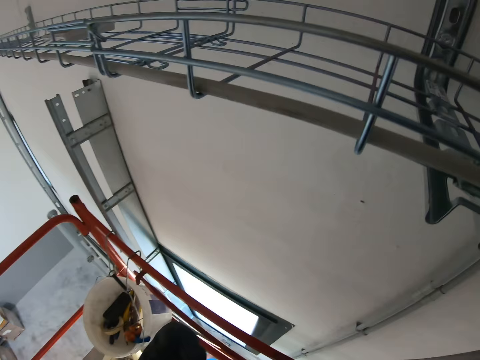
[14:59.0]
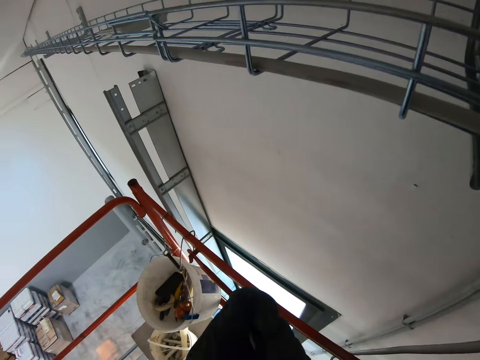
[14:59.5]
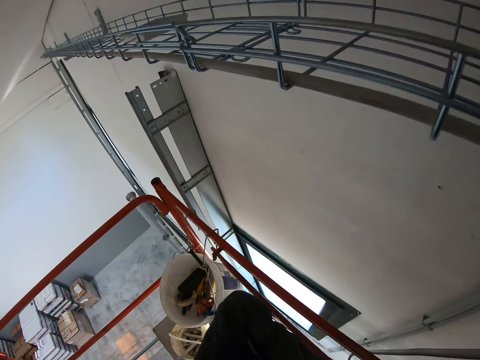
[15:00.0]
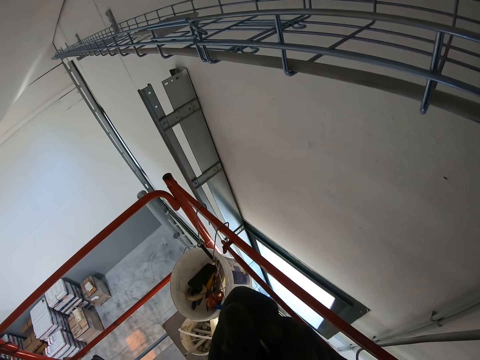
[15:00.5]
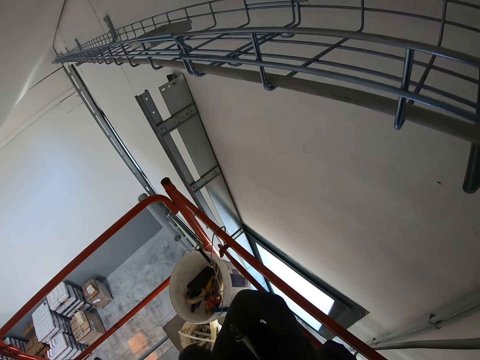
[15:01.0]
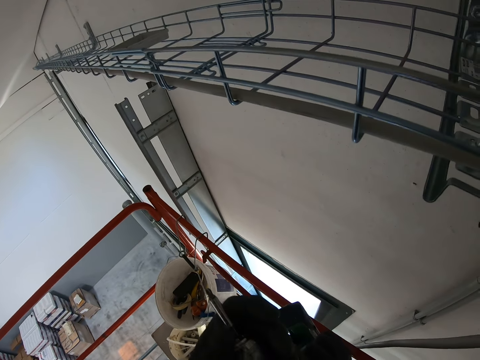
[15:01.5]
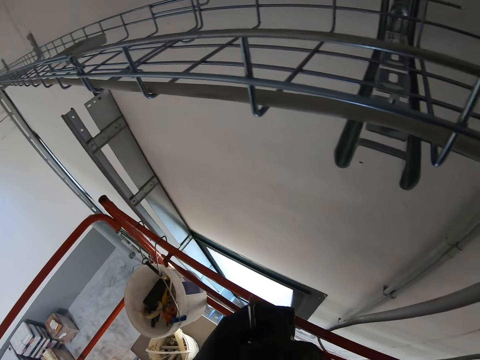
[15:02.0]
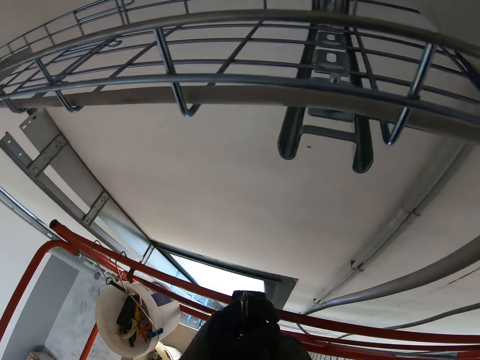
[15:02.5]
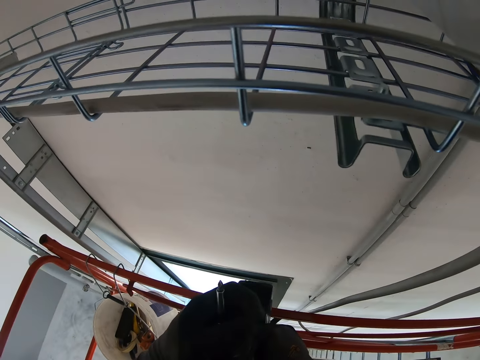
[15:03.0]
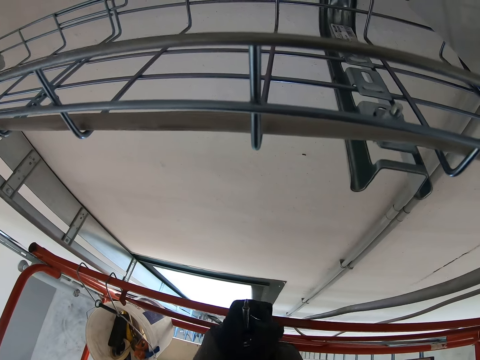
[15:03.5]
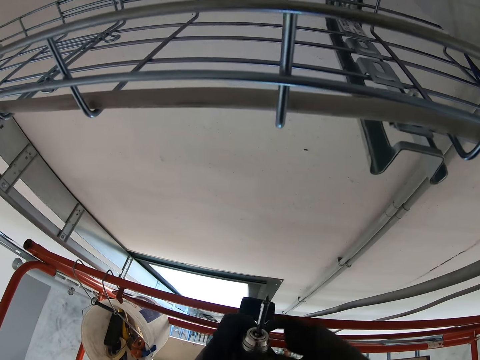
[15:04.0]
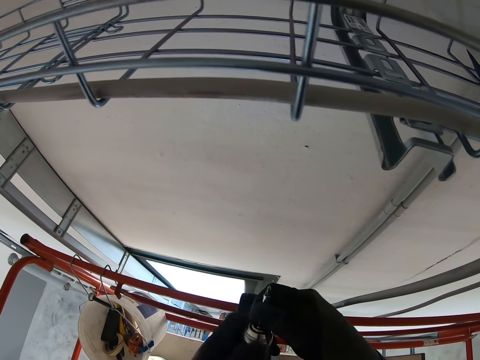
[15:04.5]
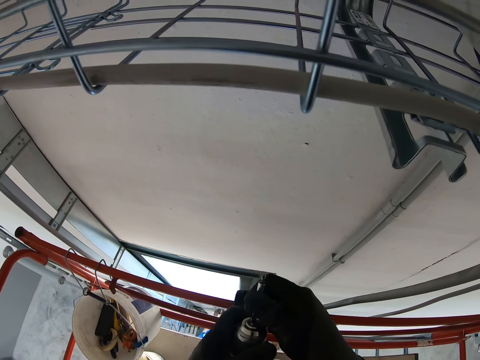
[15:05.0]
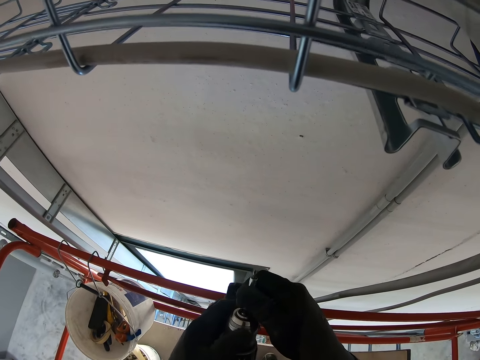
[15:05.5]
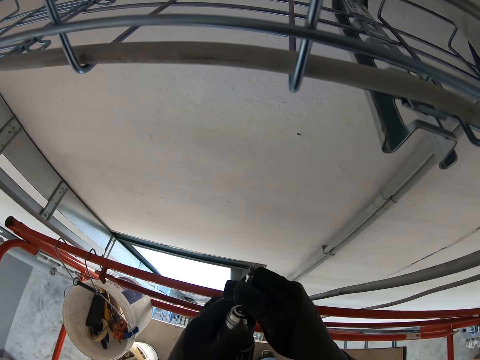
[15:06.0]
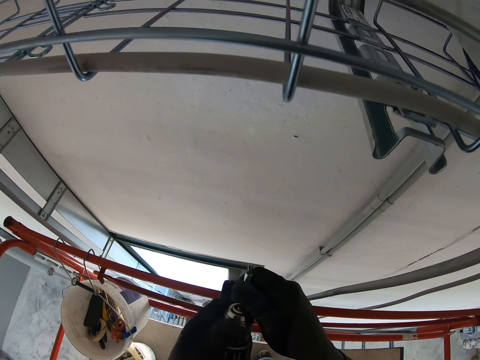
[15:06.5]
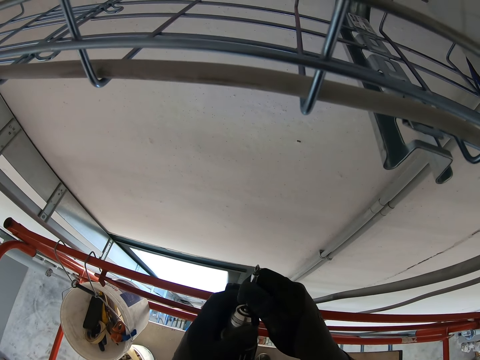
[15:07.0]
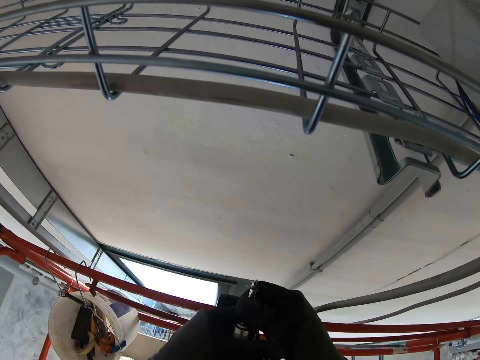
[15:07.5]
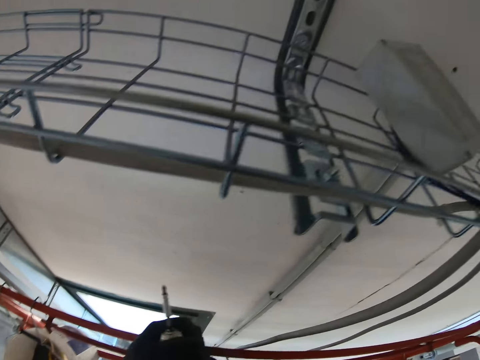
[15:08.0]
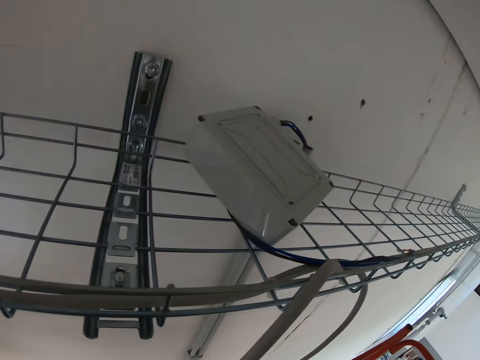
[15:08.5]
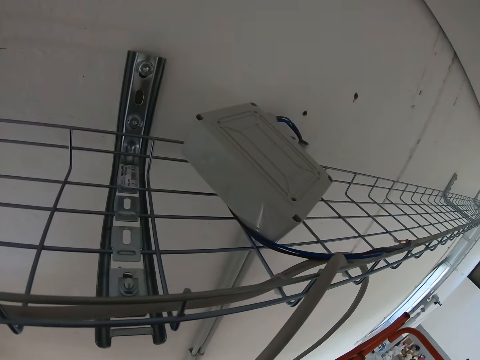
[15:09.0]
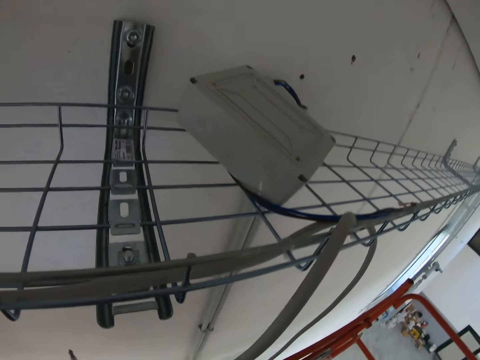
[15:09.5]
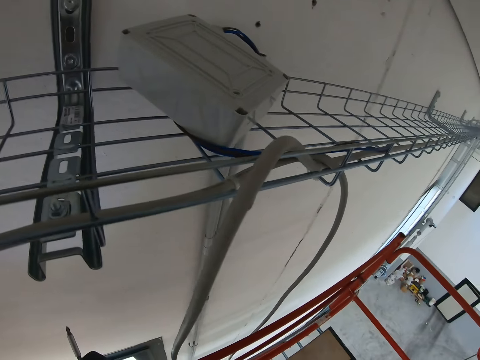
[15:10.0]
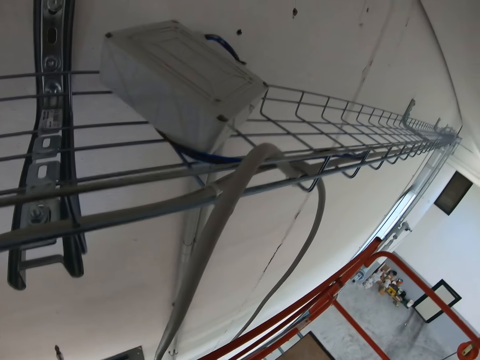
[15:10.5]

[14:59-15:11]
The camera wearer fixes the nail gun. They fix a power drill. They stare at the fuse box.

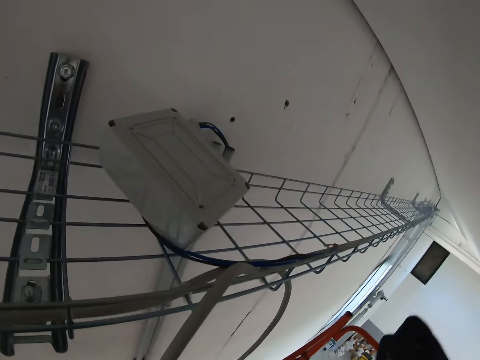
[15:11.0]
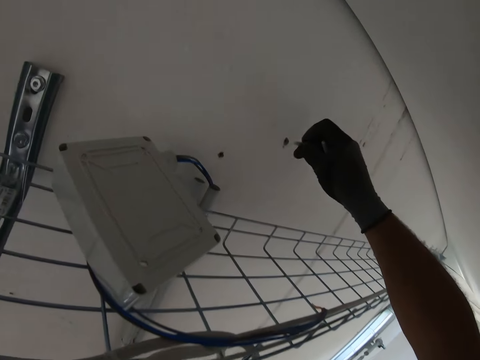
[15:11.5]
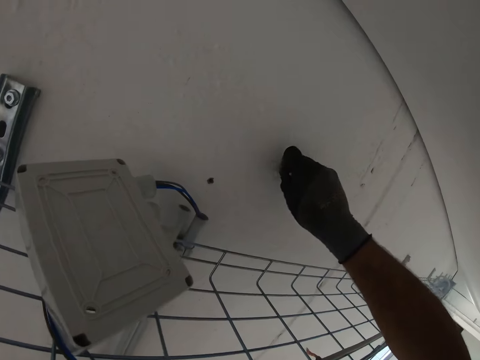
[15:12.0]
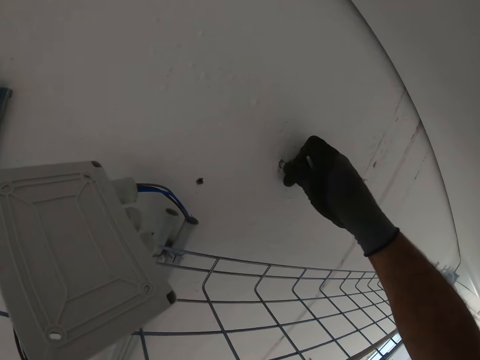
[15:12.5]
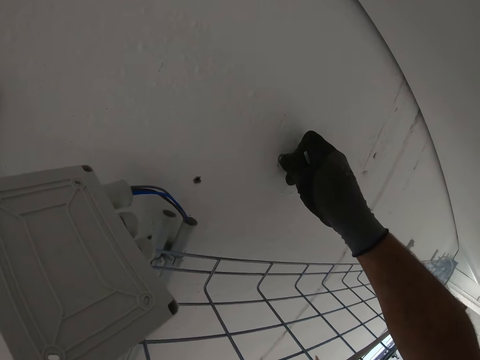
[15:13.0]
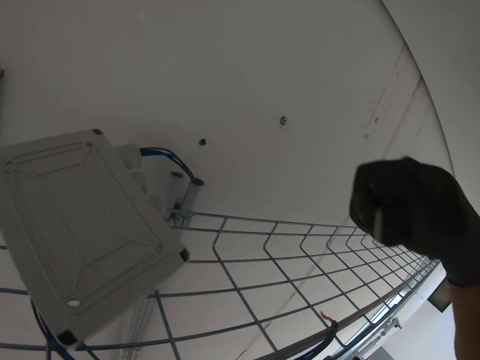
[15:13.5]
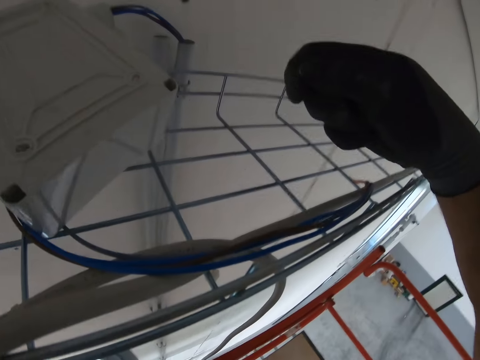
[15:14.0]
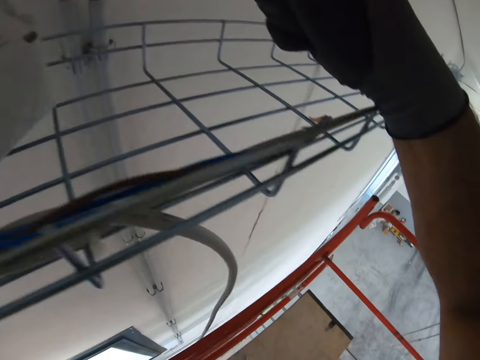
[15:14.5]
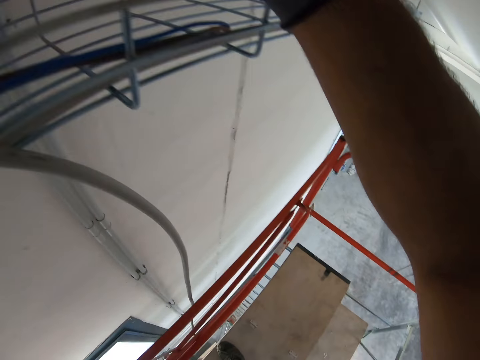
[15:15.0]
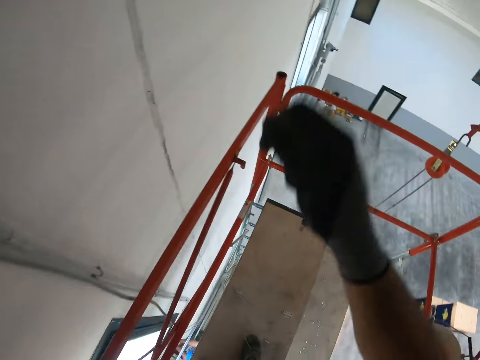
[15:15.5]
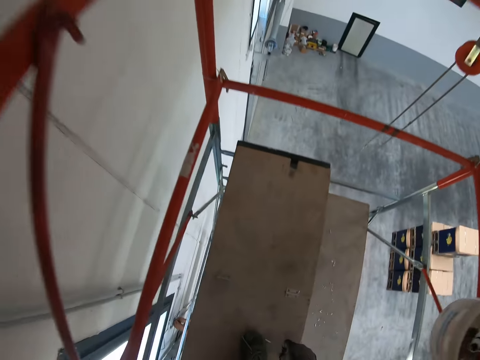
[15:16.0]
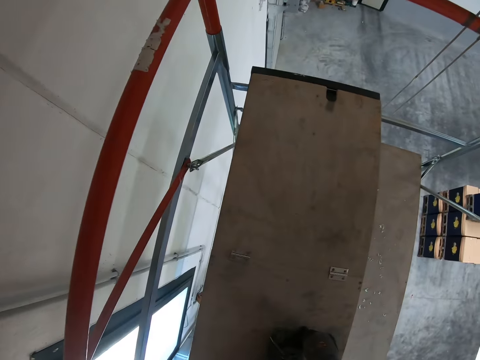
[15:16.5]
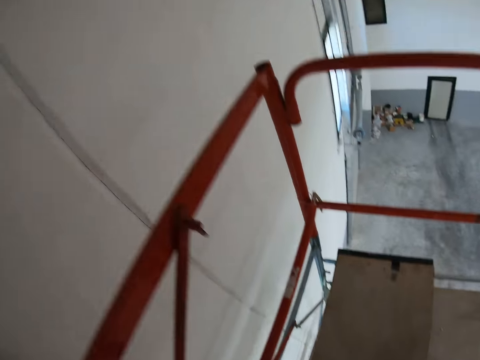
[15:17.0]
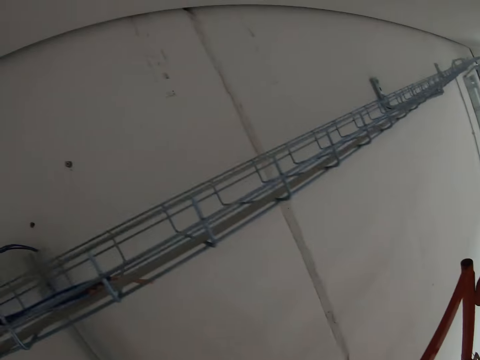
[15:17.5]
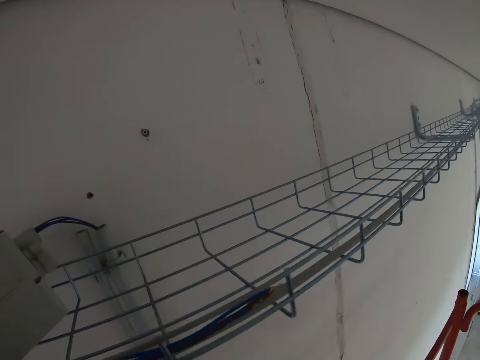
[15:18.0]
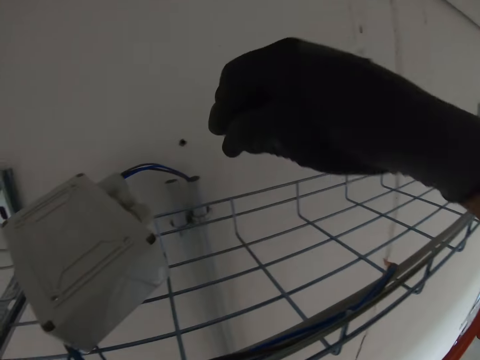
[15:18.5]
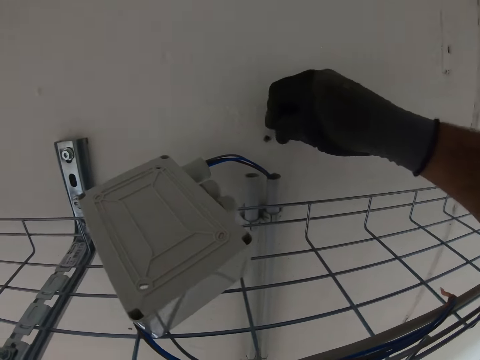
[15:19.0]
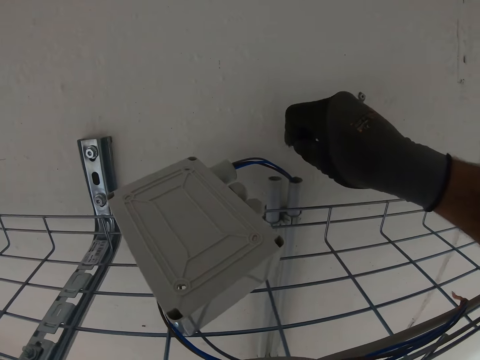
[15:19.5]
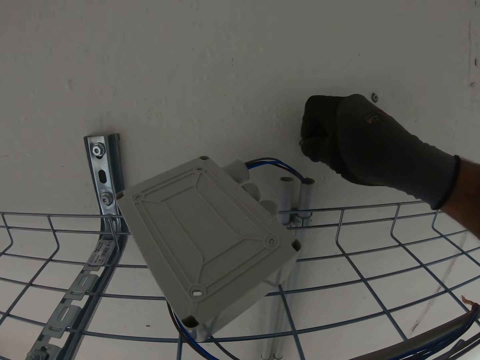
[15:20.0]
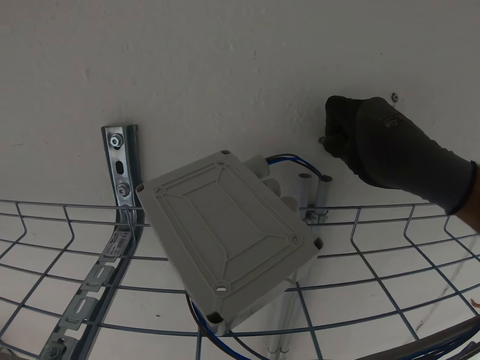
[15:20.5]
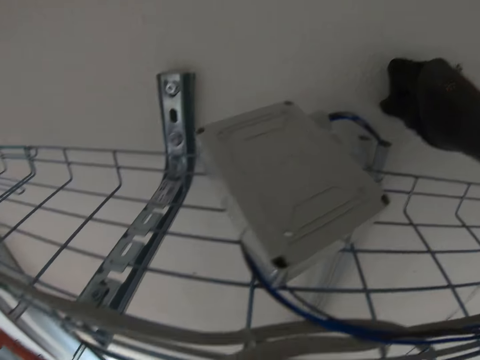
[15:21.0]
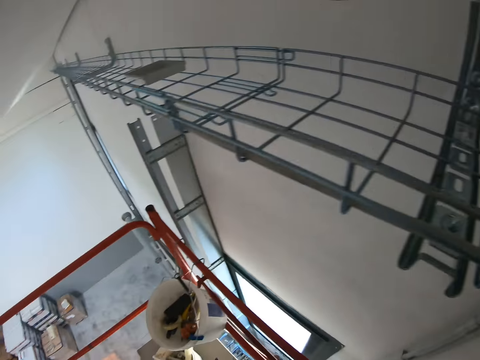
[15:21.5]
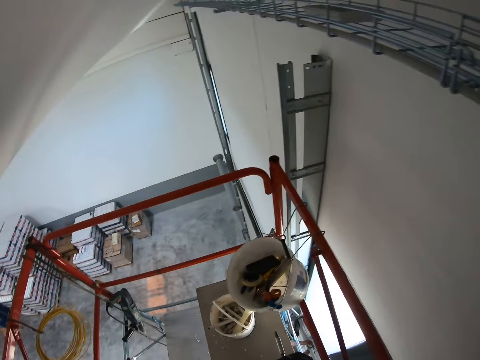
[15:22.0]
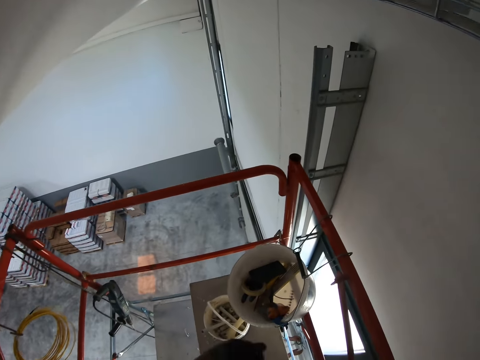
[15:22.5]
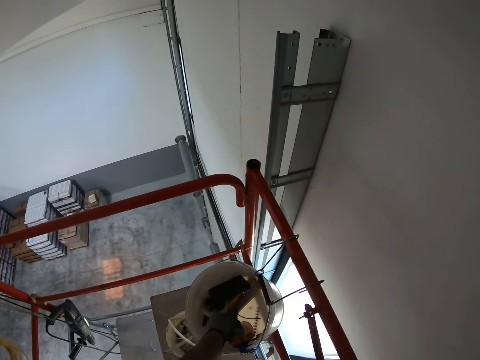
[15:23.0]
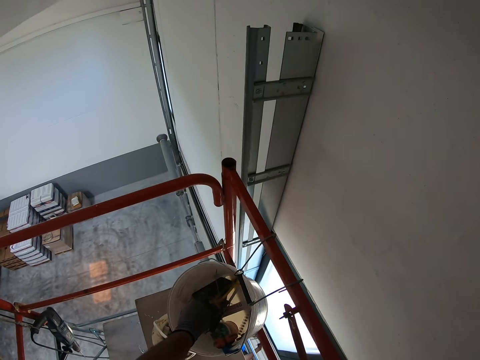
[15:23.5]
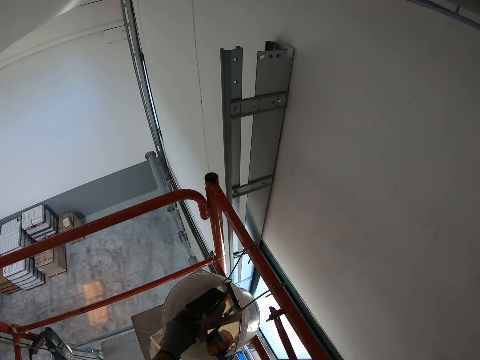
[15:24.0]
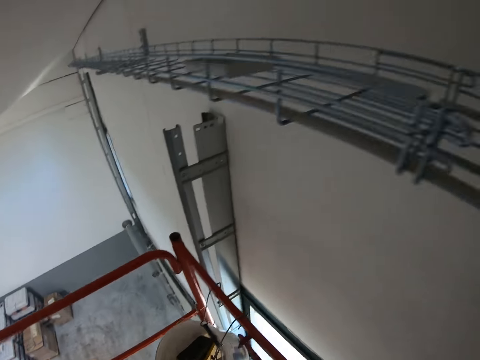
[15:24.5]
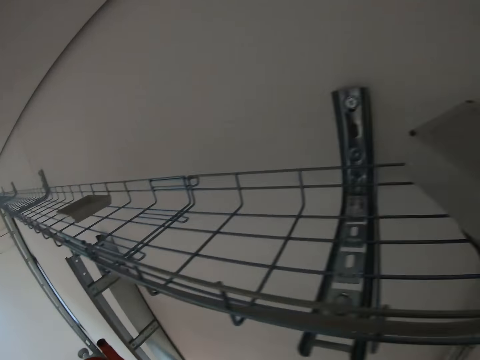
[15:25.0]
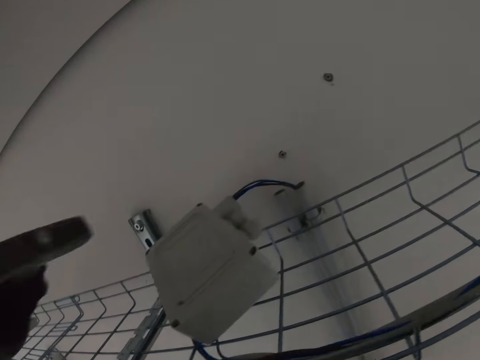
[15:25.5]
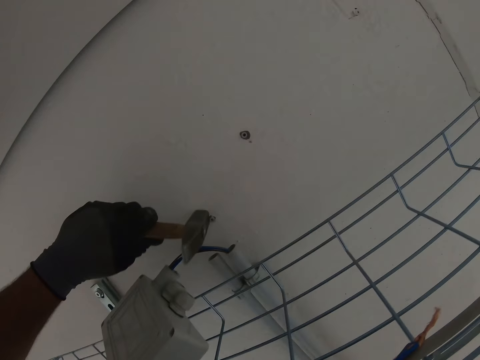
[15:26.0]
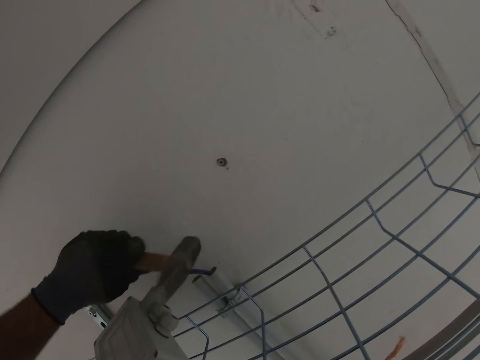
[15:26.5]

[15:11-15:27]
The camera wearer places the screw on the hole in the wall. They fix the screw on the wall. They stare at the wire. They reach for the bolt. They pick up the screw and stand up. They place the screw on the hole in the wall. They fix the screw on the wall. They move towards the bucket. They scatter the items in the bucket. They pick up the hammer from the bucket. They move towards the wall. They hit the screw with the hammer.
